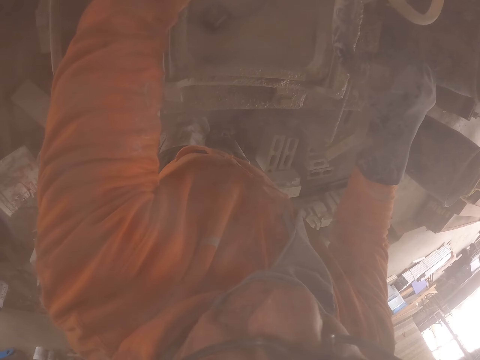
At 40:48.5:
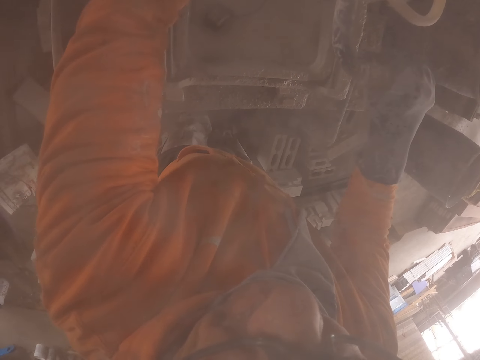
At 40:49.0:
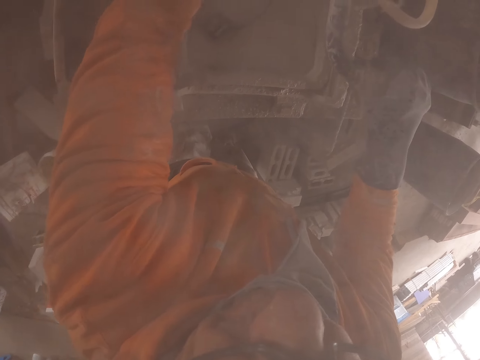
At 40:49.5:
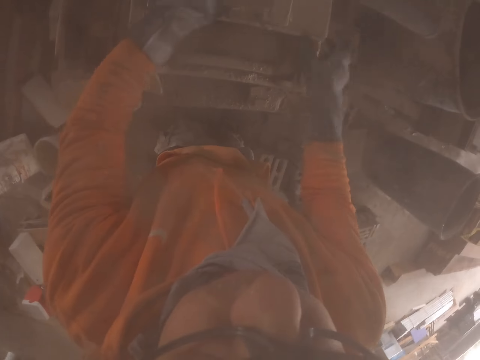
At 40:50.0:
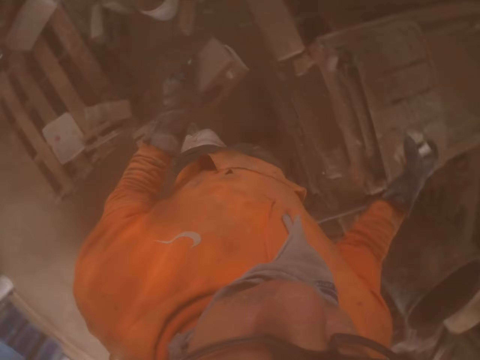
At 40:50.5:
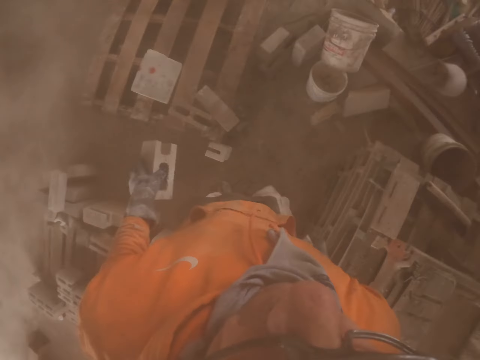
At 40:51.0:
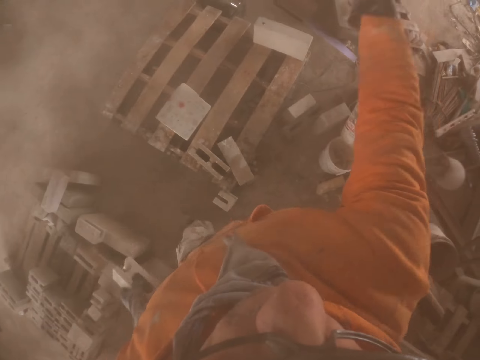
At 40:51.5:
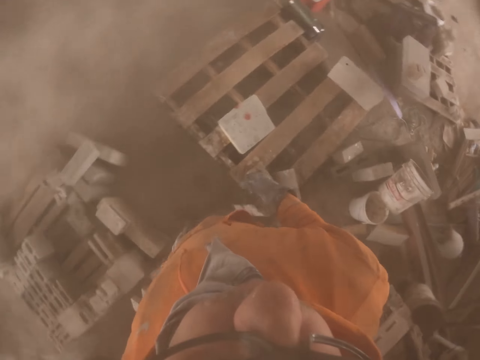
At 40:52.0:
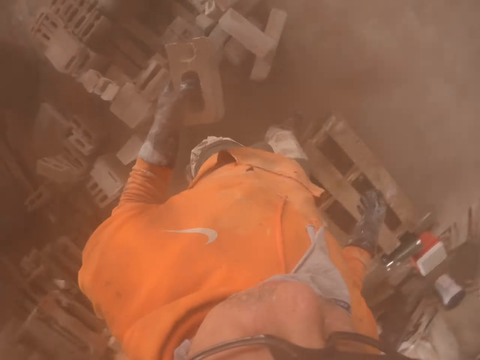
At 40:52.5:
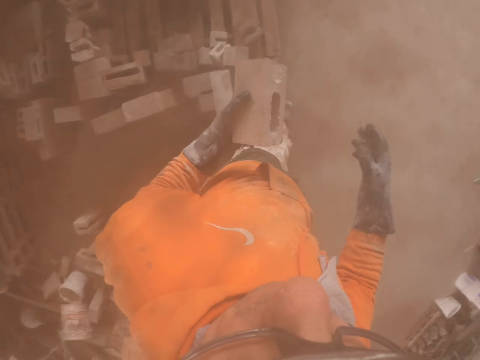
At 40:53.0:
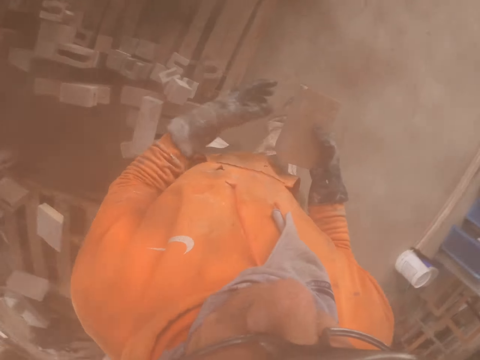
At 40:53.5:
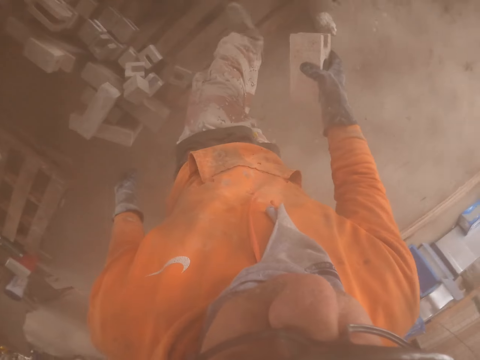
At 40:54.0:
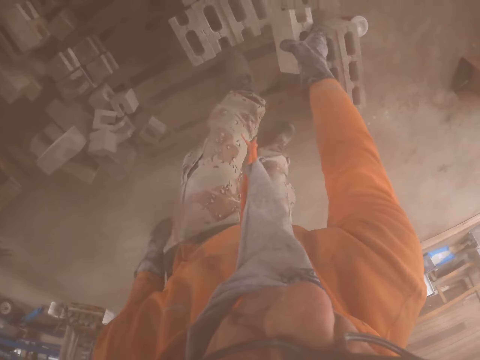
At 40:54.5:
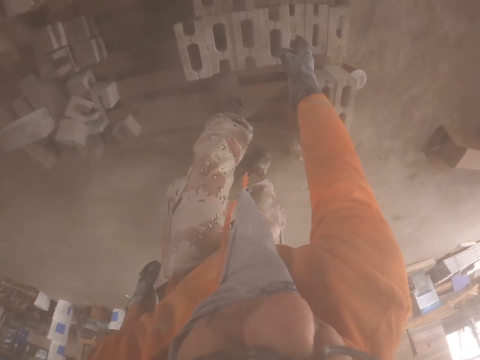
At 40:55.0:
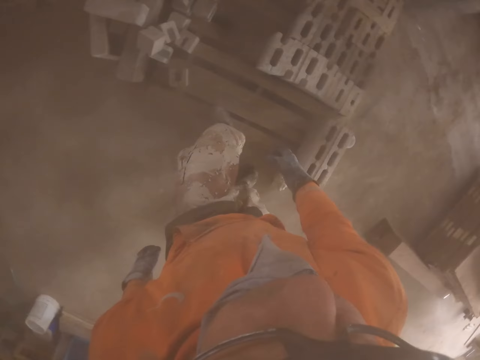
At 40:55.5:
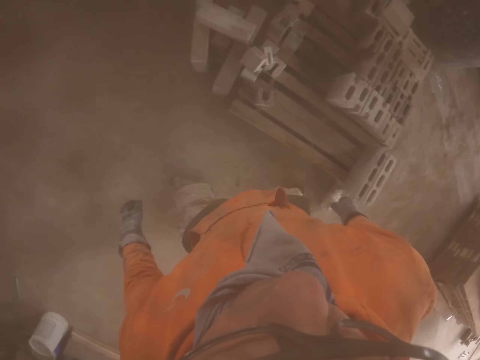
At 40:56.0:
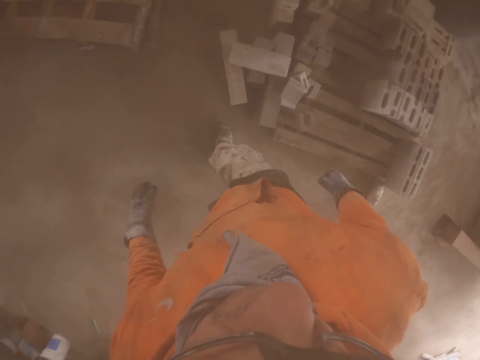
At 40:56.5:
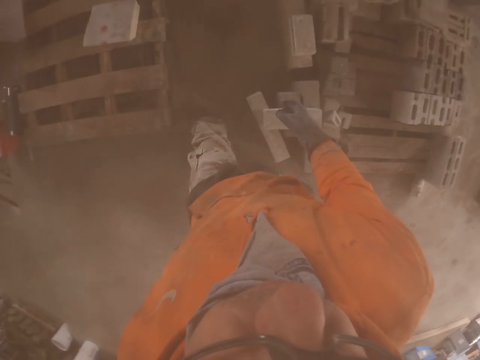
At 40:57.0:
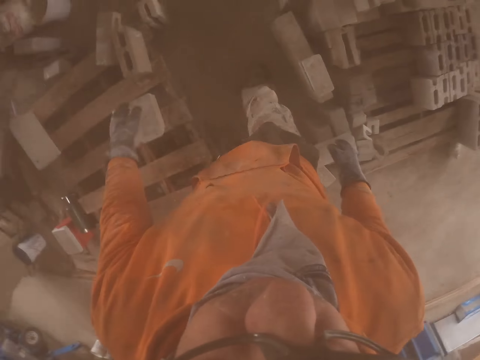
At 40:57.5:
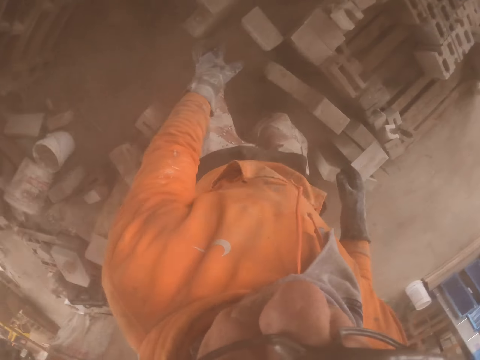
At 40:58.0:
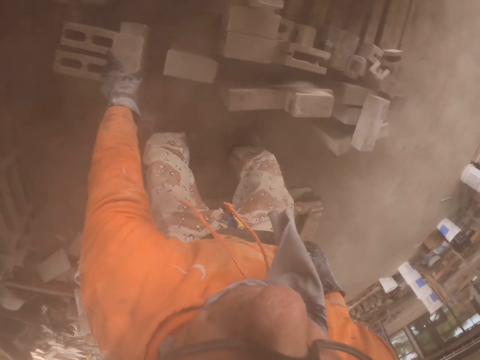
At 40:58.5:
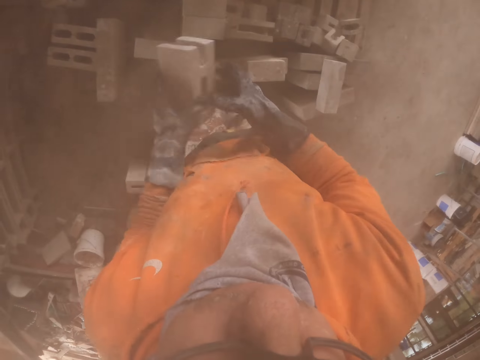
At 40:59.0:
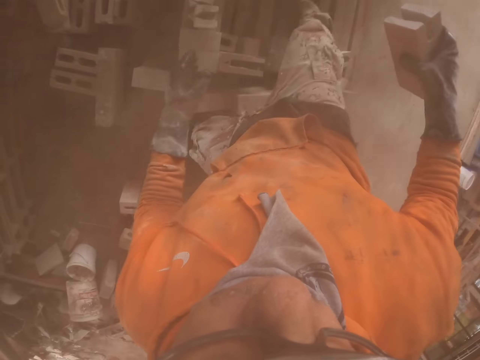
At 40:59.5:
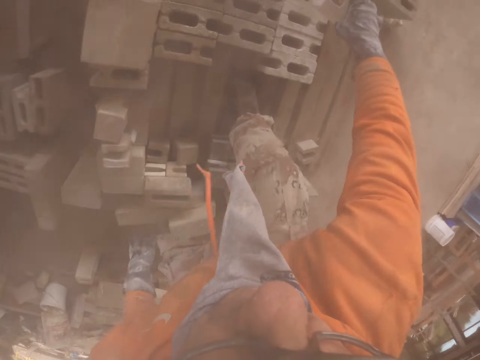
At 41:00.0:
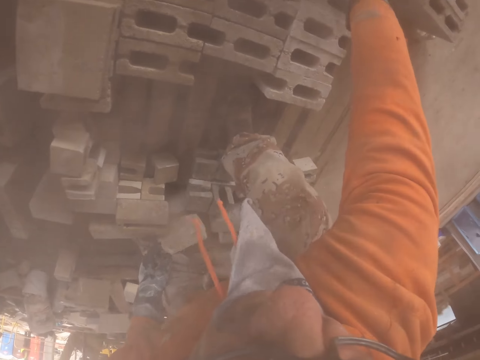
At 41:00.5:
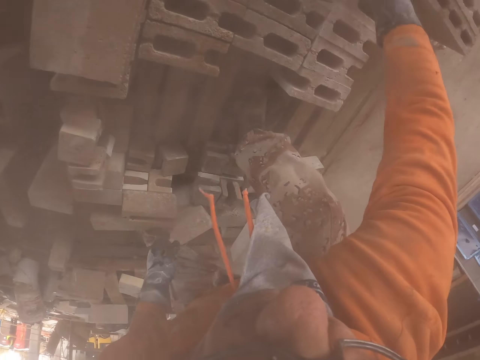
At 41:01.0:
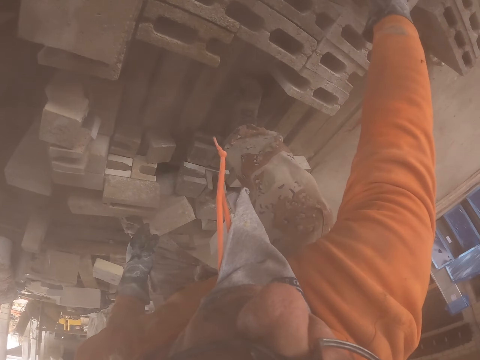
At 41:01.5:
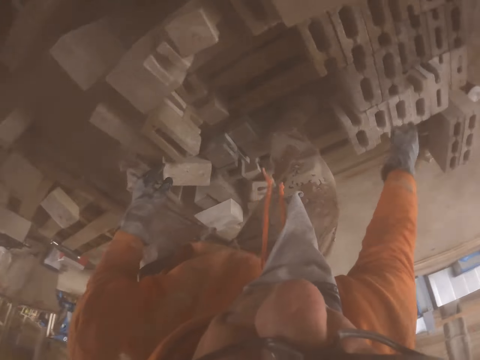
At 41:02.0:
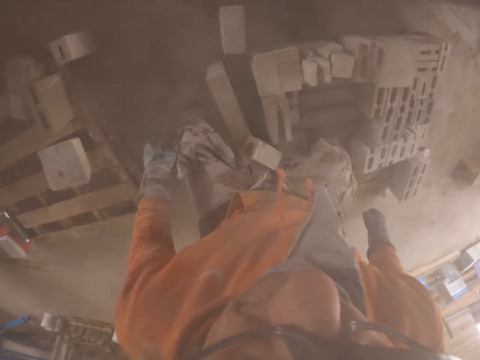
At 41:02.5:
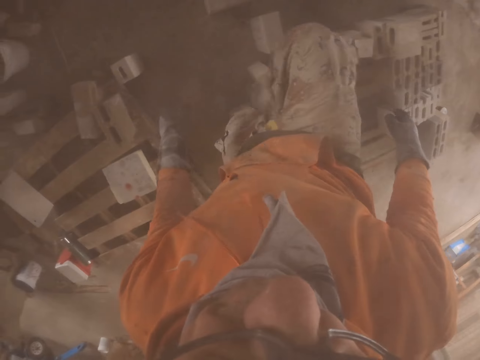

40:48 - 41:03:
The camera wearer walks around. They put a brick on the pallet in the brick yard. They pick a brick and put the brick aside.

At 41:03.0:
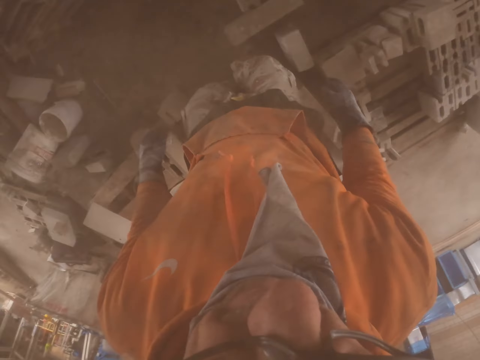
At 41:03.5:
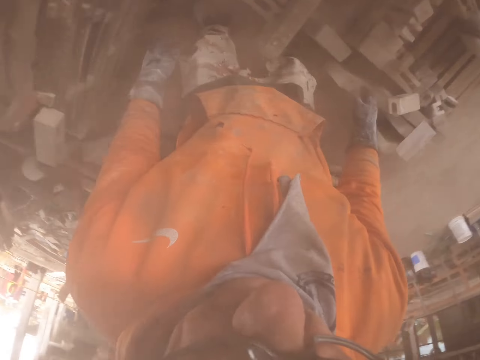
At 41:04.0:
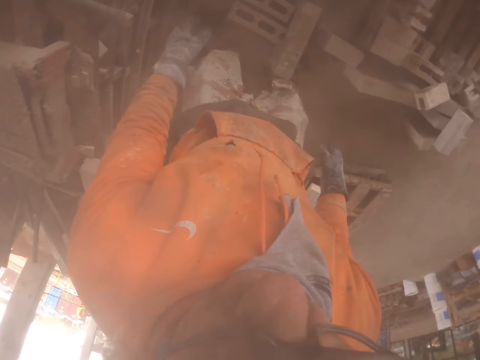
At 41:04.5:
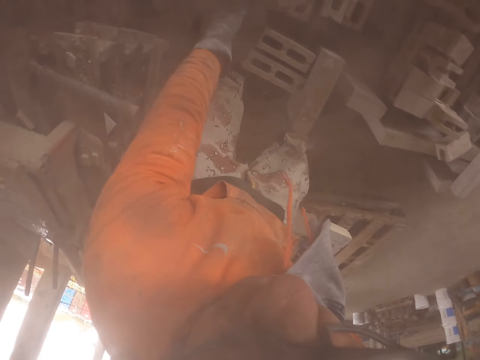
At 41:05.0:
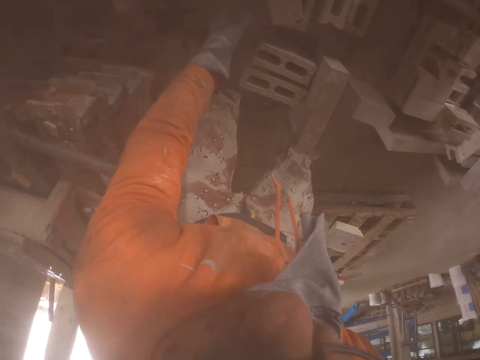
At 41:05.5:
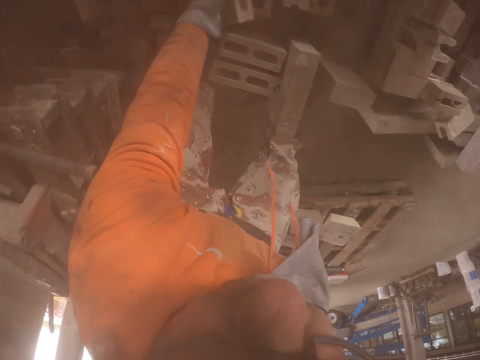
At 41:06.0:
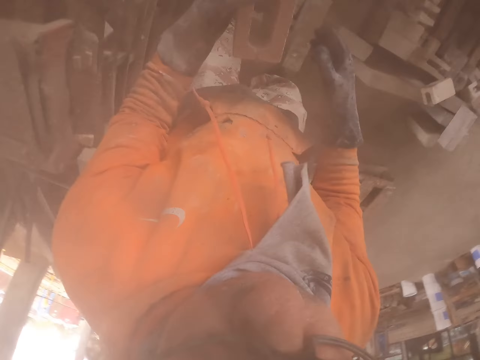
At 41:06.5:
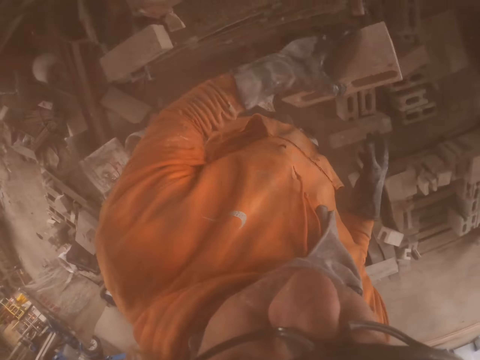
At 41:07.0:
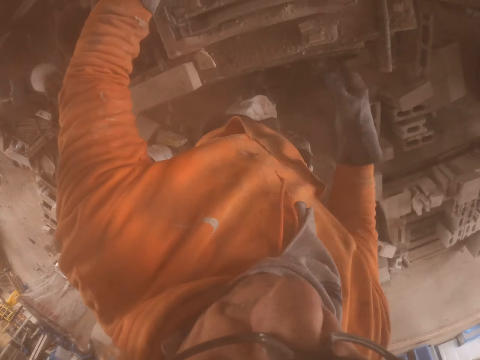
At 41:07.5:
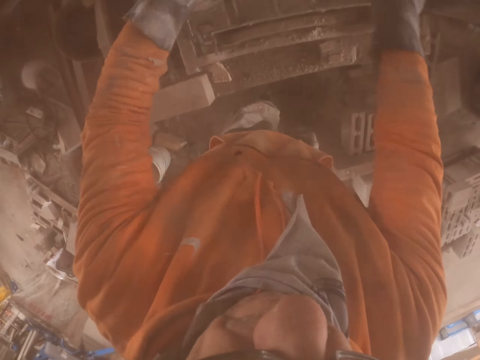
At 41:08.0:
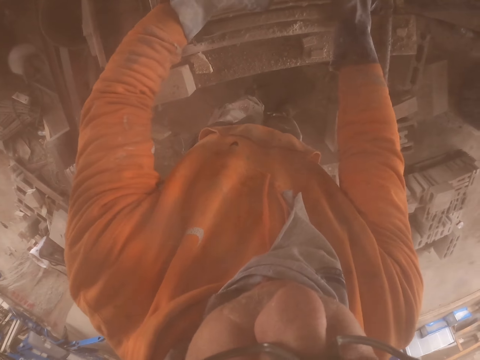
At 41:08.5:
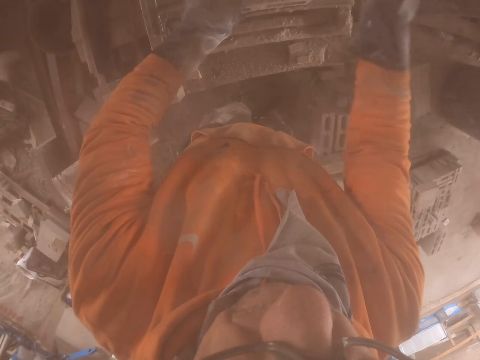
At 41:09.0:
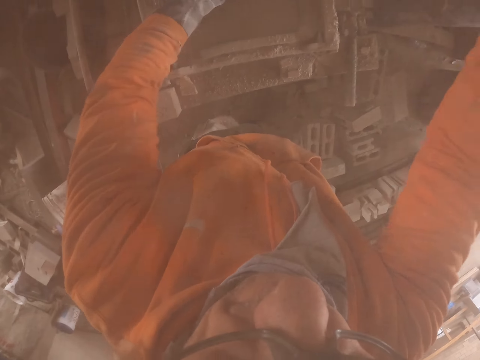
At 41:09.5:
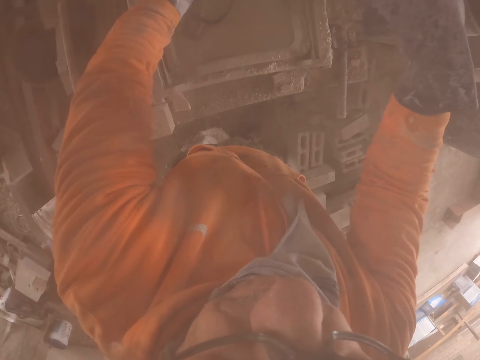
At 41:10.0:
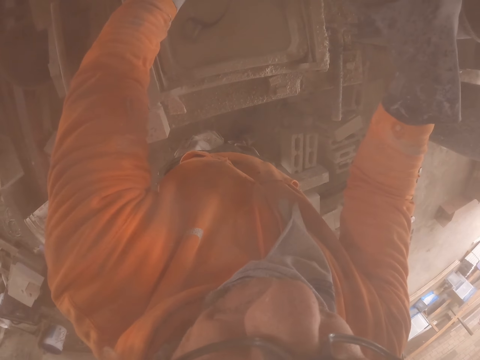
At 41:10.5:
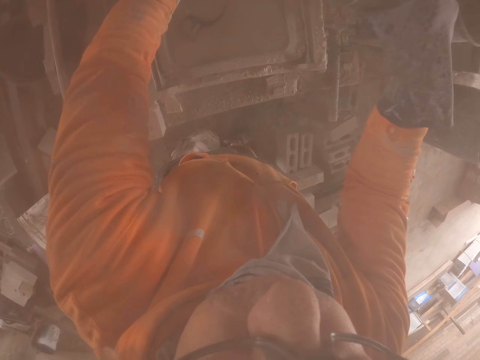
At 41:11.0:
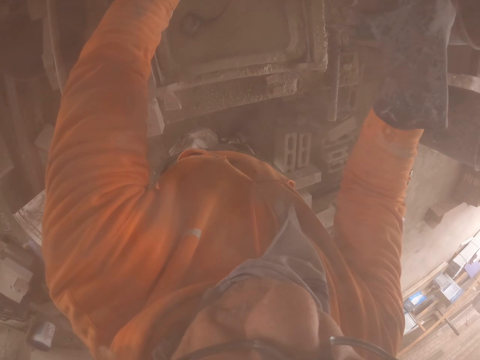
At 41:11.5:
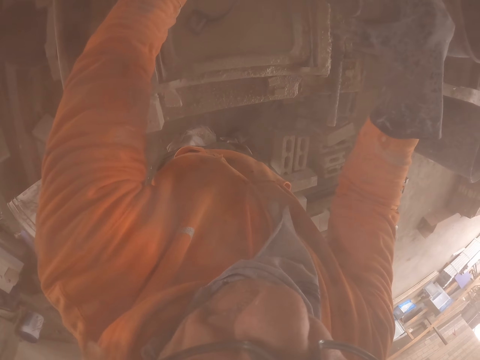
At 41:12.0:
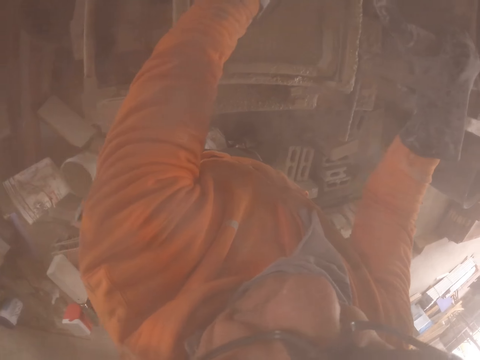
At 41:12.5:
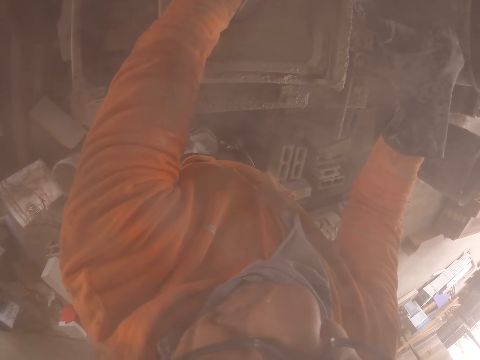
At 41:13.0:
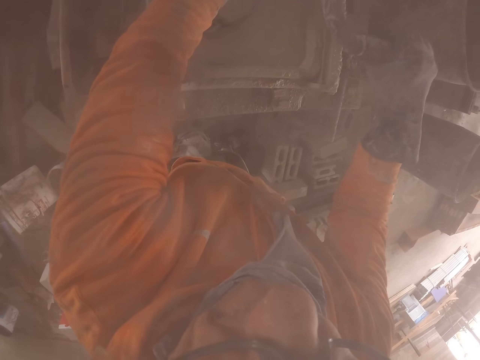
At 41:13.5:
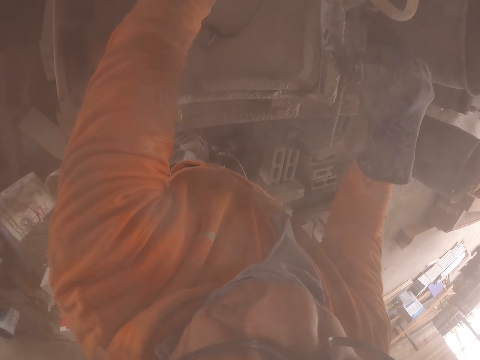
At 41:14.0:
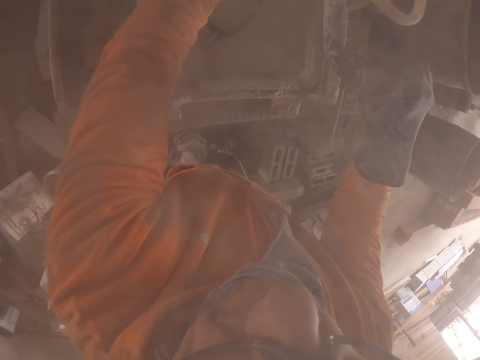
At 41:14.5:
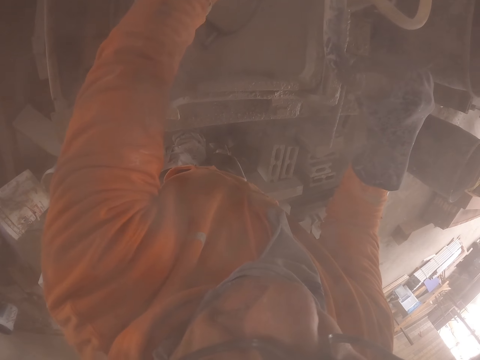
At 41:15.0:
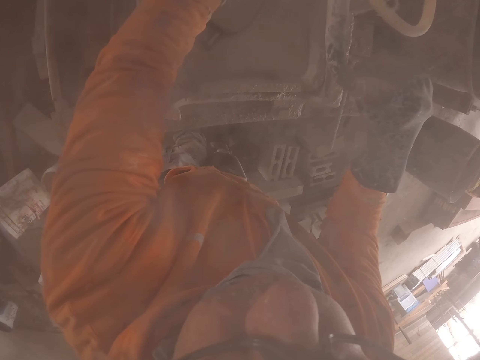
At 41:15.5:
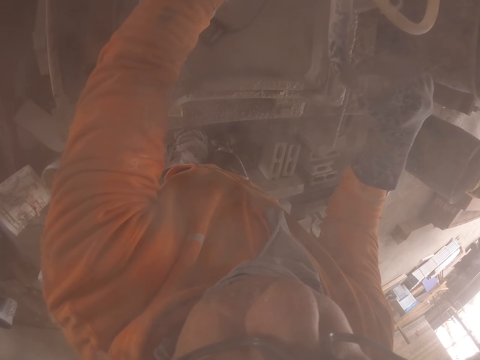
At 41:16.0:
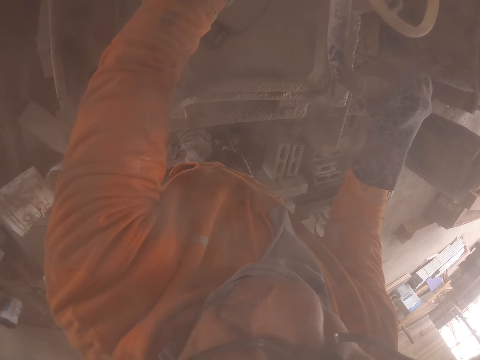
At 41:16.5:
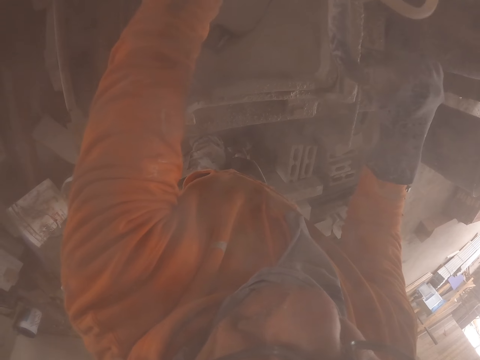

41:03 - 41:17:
The camera wearer arranges the bricks. They pick a brick. They cut the brick. They cut the brick with the brick cutting machine.
